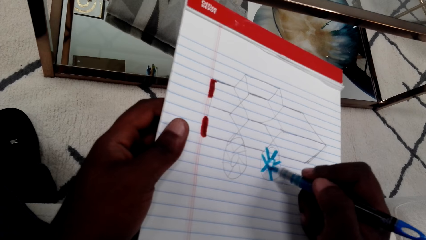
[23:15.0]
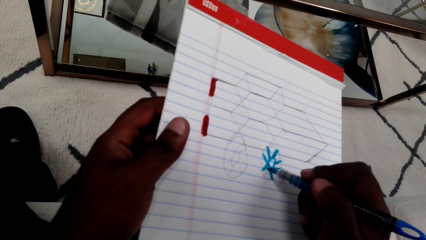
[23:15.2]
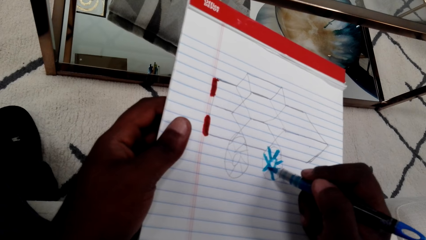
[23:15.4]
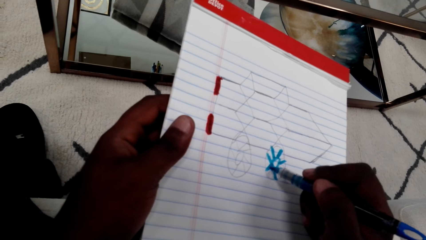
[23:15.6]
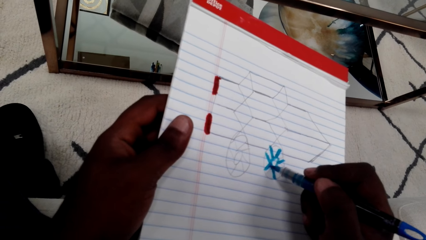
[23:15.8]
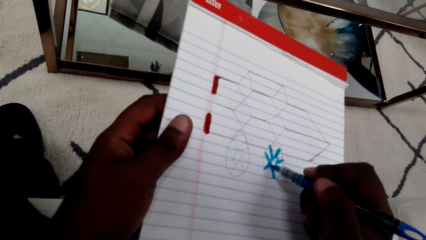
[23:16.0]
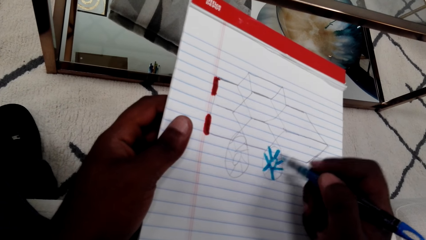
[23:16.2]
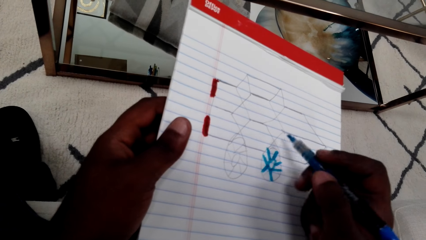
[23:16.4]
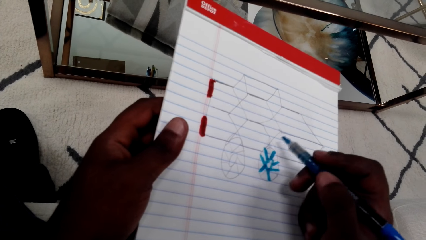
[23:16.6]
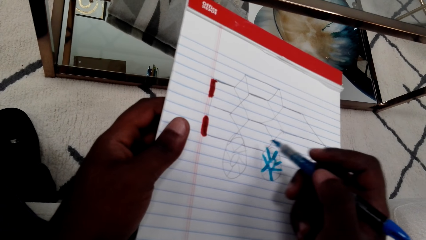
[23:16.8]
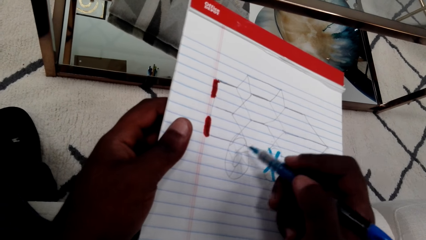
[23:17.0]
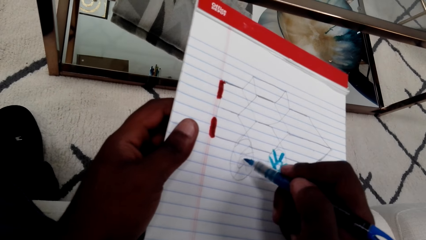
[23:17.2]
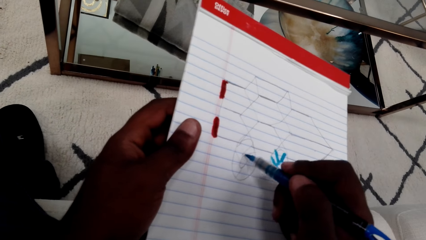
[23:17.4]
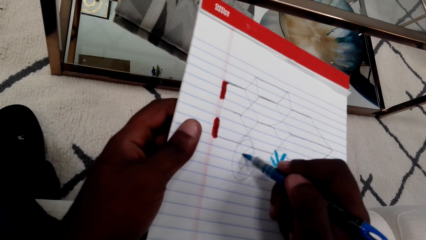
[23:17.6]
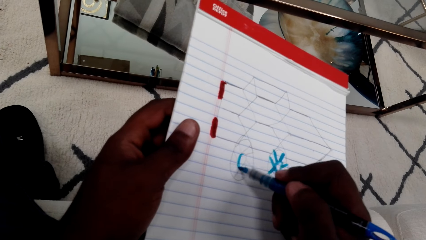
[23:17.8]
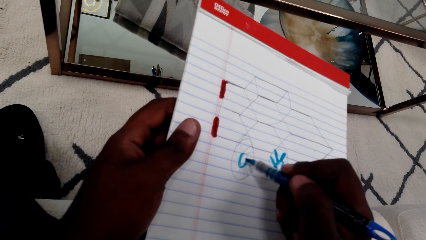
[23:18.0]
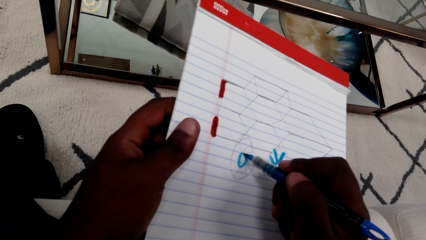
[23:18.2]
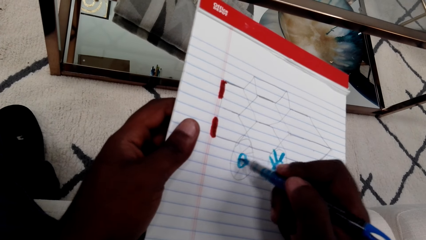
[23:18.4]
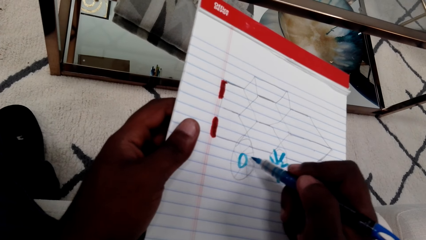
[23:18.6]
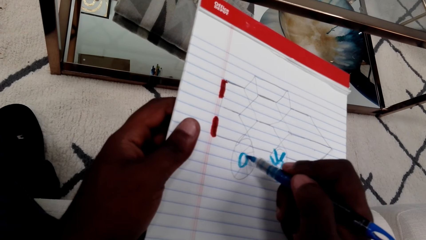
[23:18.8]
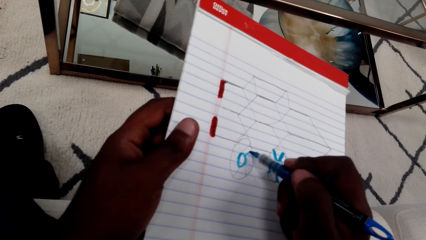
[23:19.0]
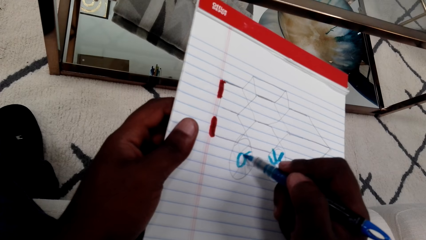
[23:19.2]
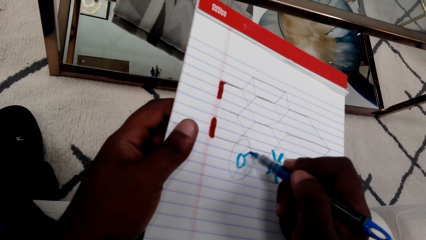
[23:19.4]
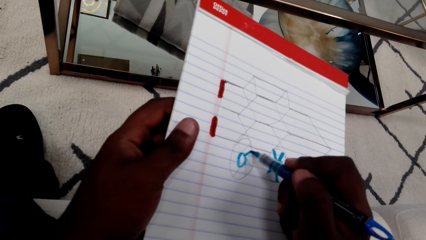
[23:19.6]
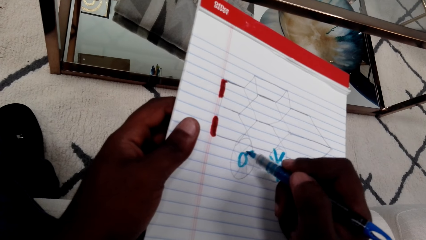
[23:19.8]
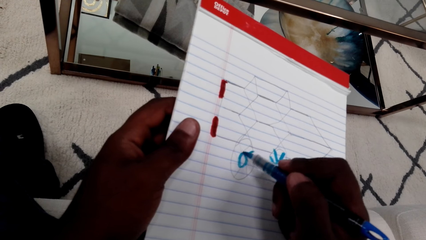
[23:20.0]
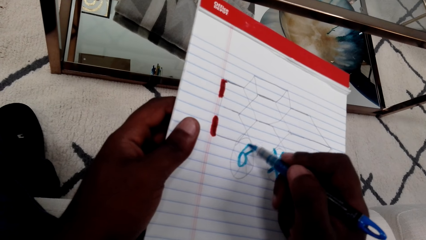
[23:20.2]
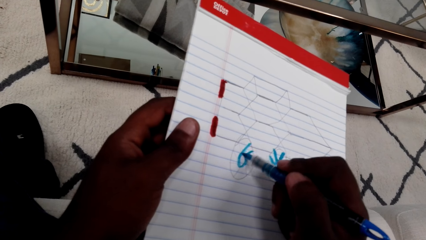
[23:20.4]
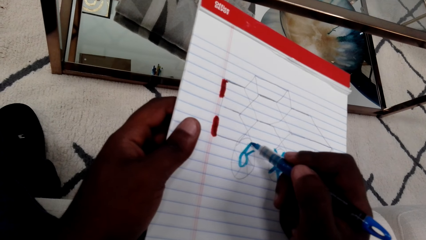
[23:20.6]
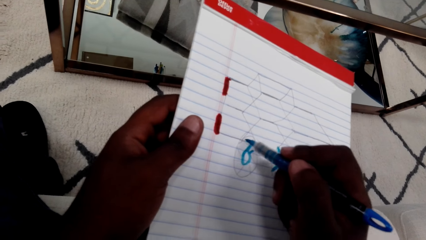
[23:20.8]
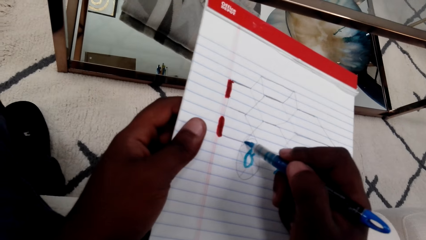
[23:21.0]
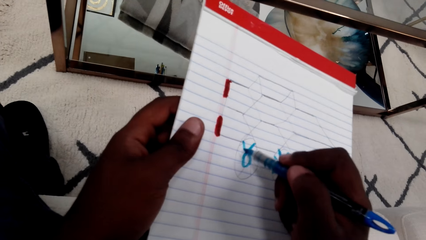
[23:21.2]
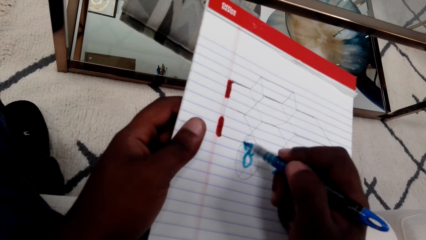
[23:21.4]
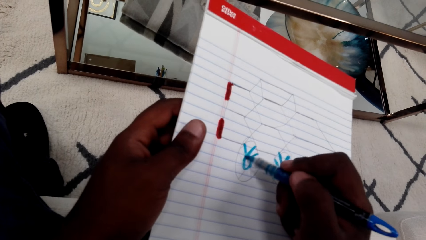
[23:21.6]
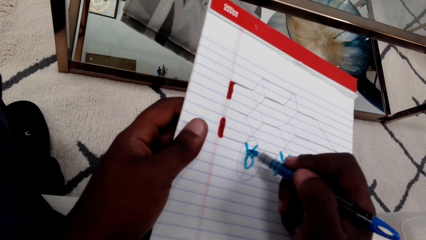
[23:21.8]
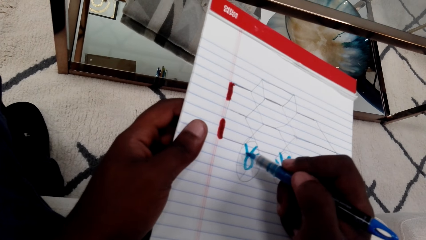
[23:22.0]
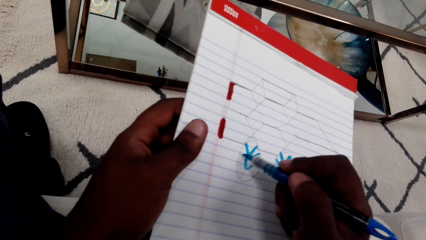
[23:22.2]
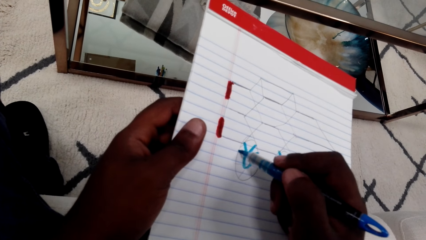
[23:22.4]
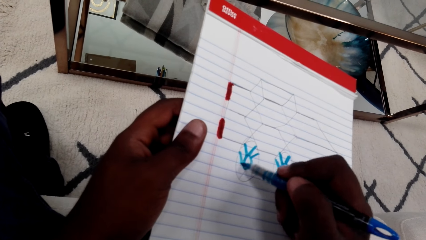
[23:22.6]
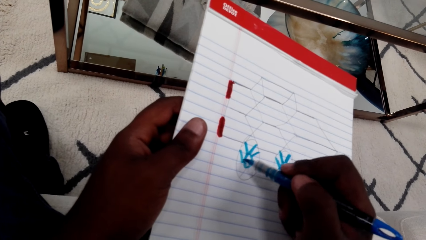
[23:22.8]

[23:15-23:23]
The camera wearer draws on the second circle.

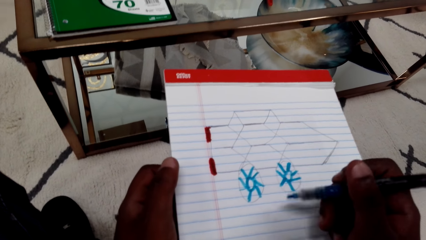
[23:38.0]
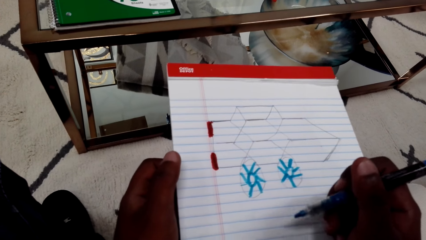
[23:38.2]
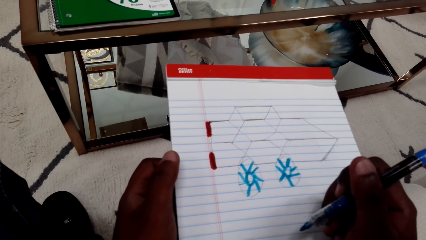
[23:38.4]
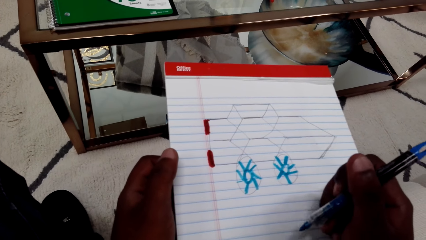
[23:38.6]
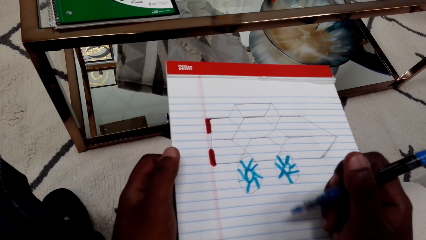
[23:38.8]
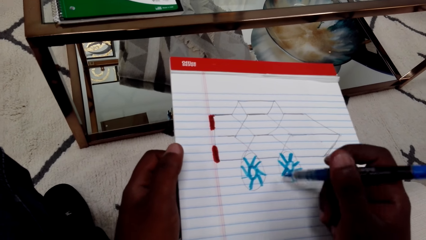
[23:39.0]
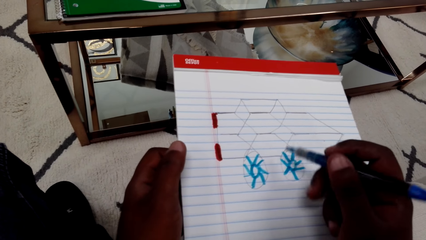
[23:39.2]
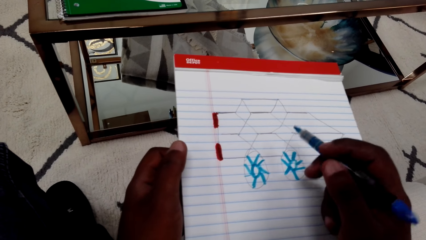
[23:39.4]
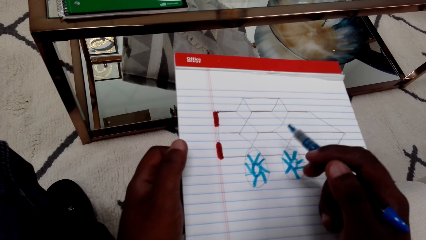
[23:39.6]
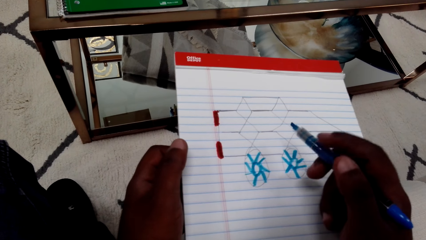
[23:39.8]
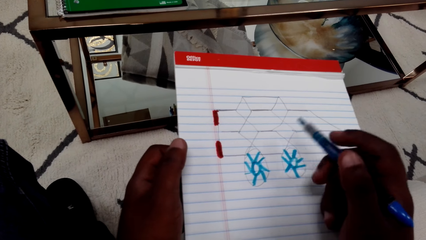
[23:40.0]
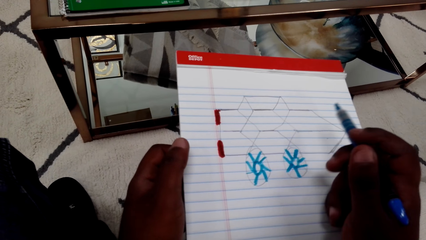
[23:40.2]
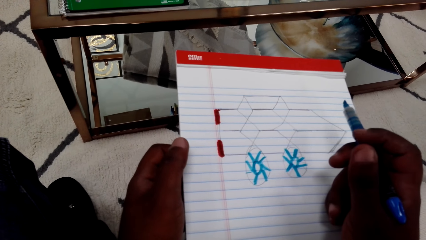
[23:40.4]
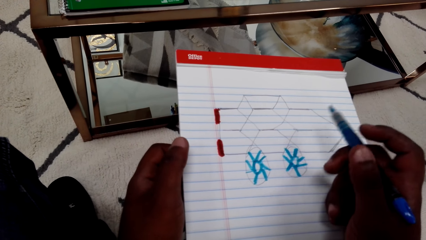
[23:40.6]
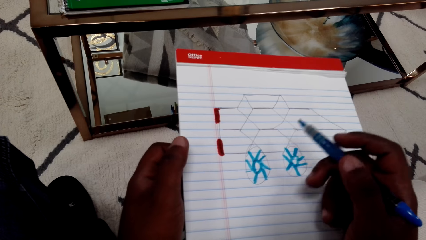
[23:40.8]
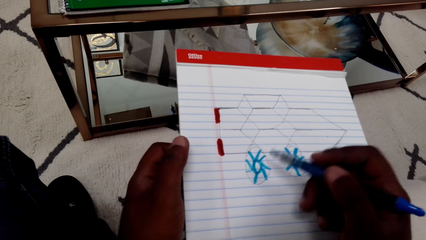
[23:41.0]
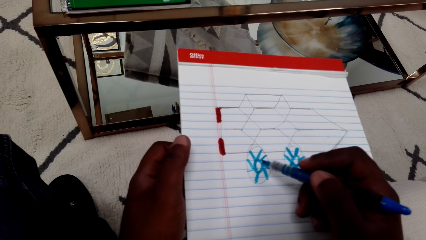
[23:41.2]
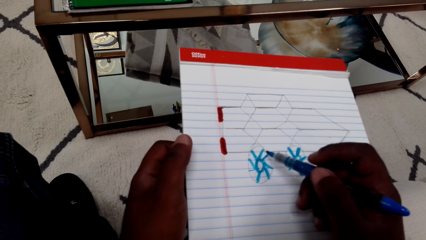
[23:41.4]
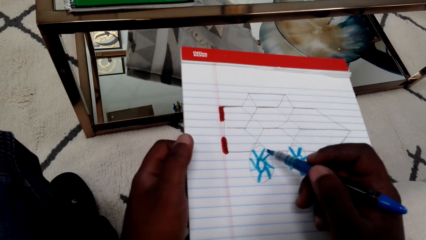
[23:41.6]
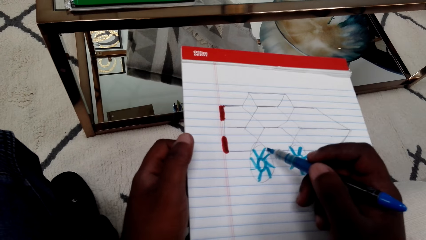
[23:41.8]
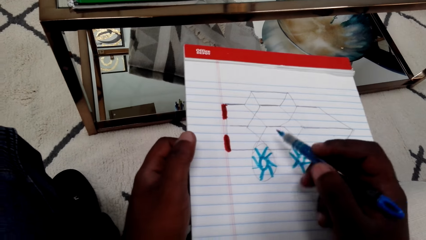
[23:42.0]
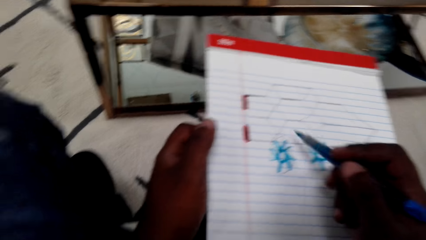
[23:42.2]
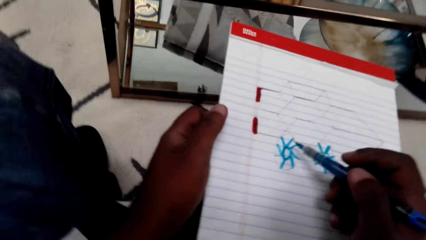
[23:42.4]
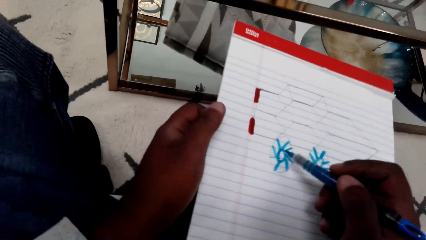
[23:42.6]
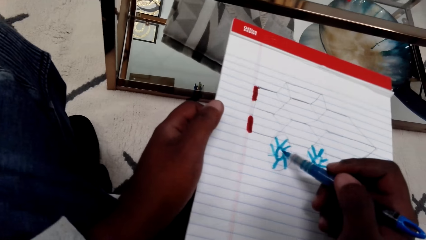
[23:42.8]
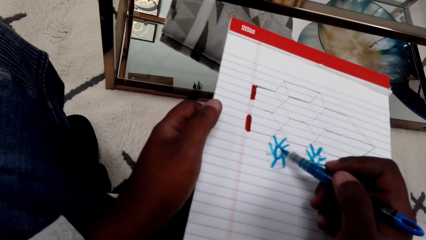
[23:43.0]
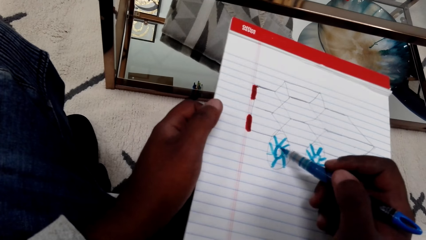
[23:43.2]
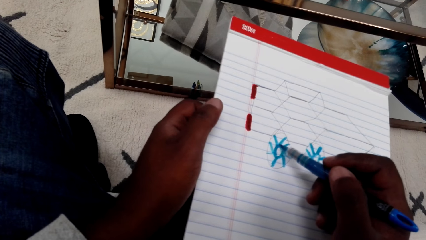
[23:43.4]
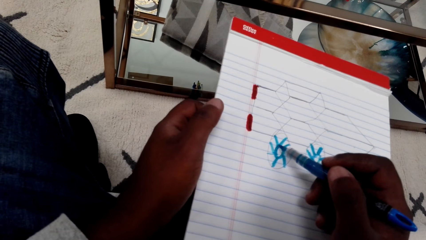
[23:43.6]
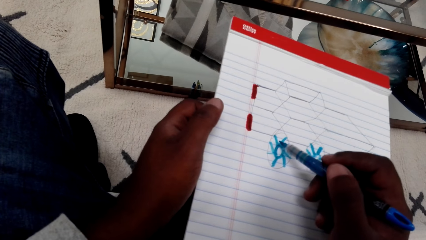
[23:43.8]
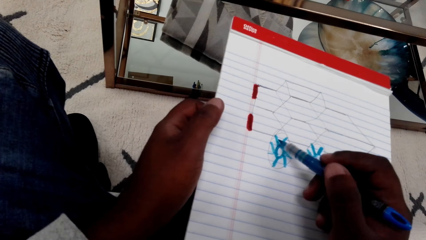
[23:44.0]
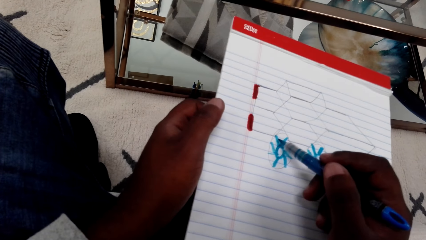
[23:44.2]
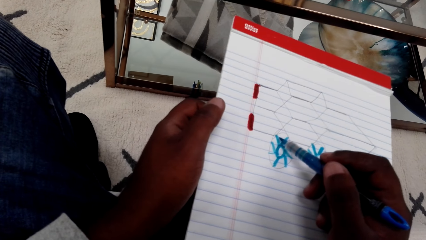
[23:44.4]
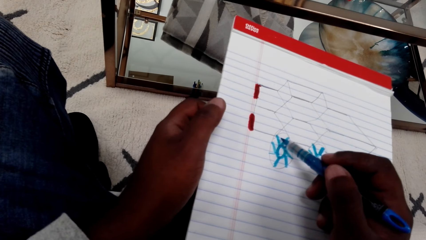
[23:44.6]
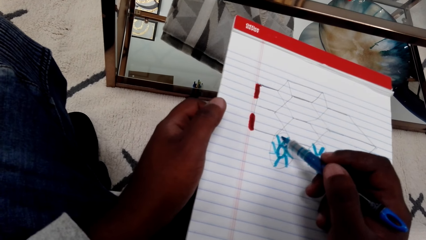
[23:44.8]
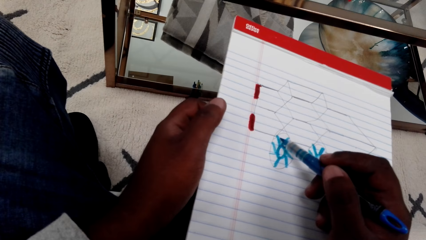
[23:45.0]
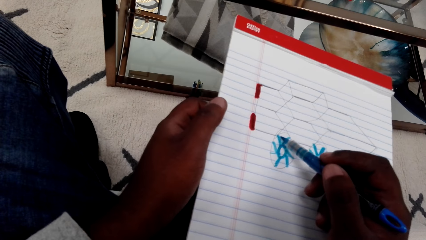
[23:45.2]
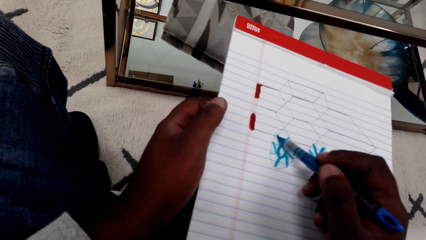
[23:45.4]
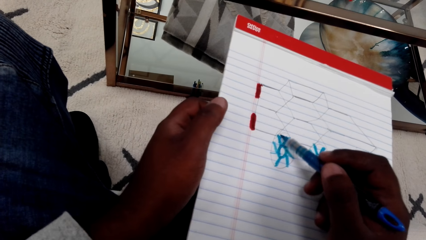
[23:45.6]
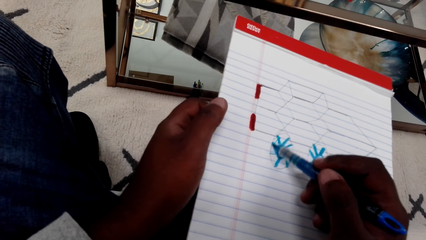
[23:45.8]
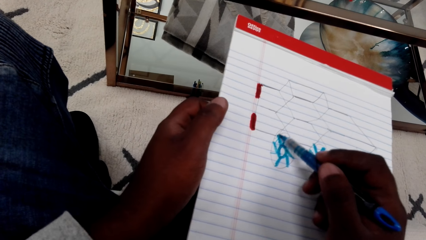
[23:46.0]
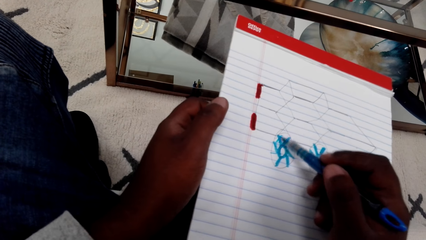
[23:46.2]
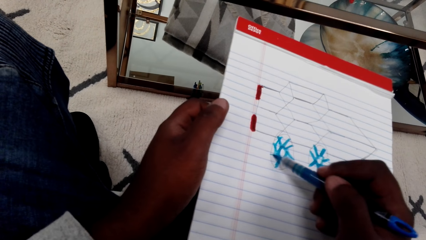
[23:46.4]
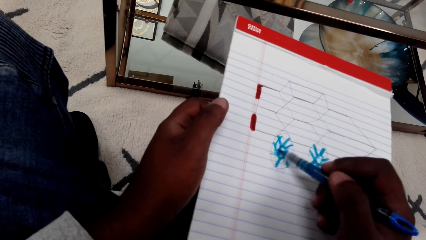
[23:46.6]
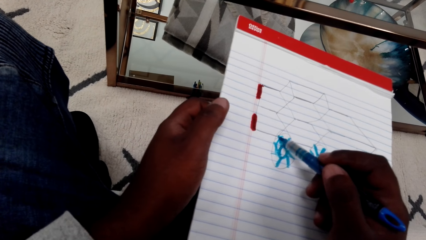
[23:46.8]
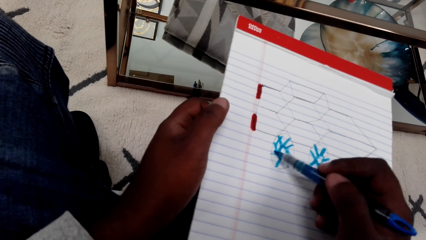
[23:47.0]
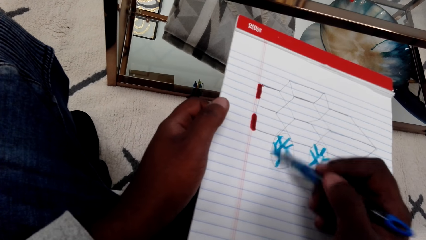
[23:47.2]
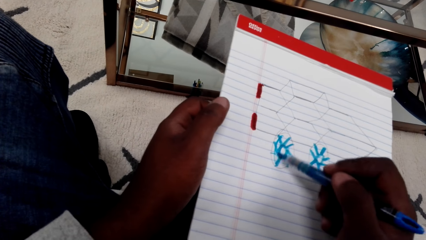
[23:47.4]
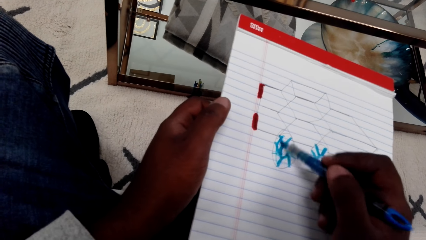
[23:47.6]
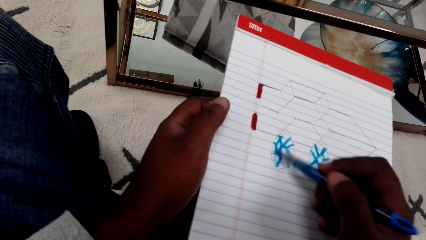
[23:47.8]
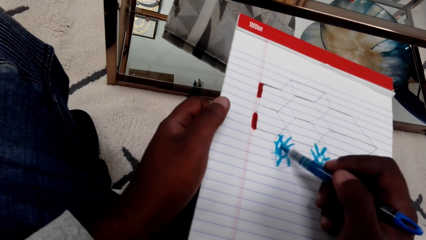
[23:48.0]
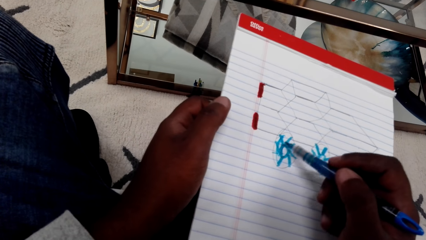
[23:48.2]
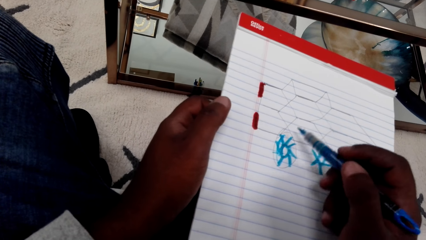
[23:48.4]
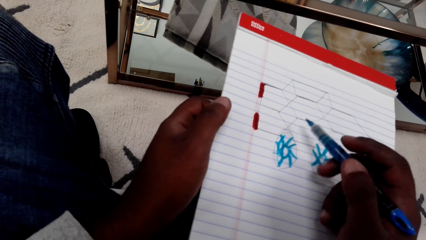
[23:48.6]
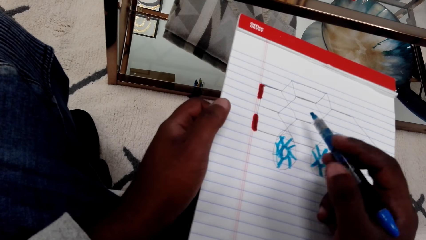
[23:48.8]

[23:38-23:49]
The camera wearer stops drawing. They draw on a paper.
